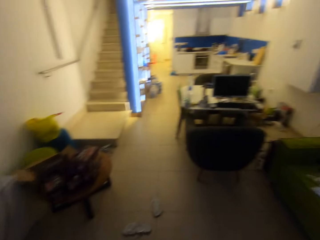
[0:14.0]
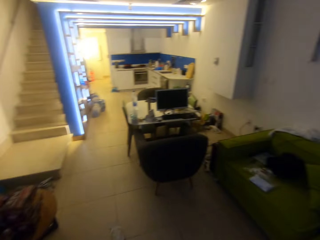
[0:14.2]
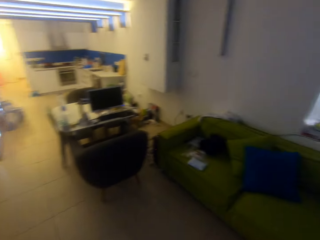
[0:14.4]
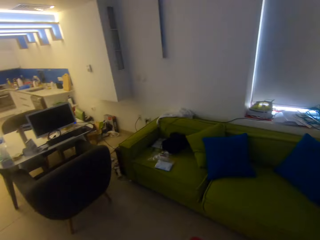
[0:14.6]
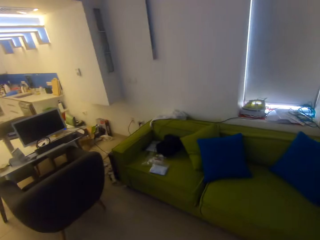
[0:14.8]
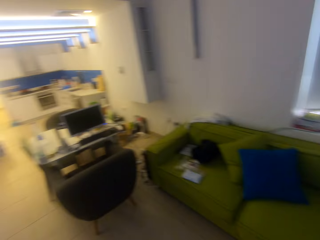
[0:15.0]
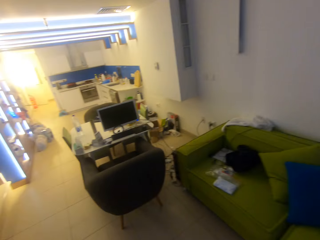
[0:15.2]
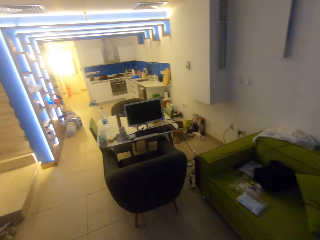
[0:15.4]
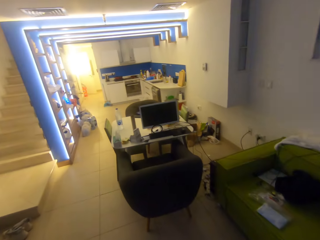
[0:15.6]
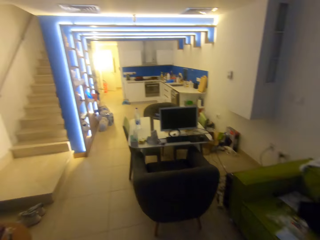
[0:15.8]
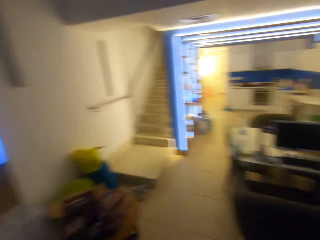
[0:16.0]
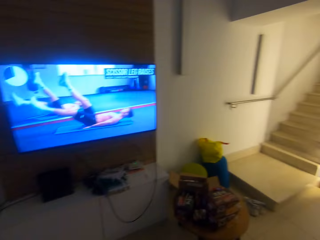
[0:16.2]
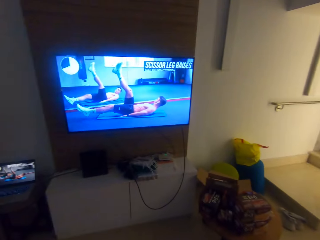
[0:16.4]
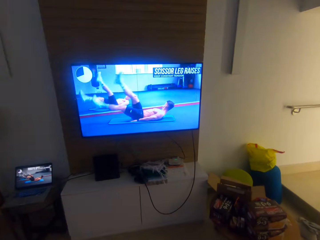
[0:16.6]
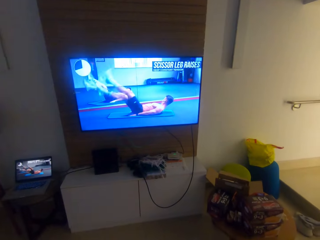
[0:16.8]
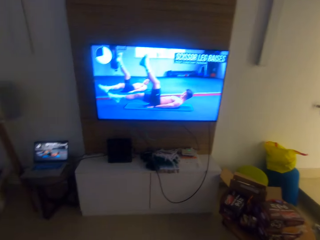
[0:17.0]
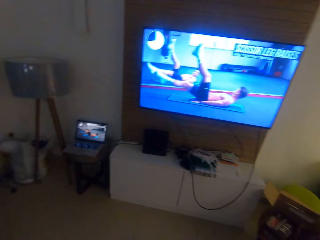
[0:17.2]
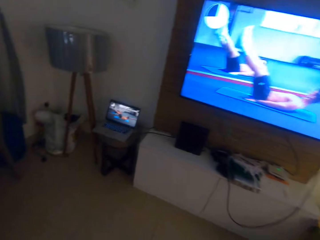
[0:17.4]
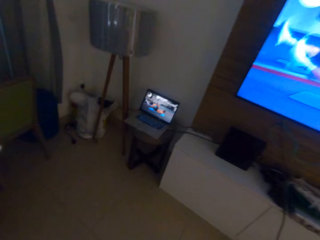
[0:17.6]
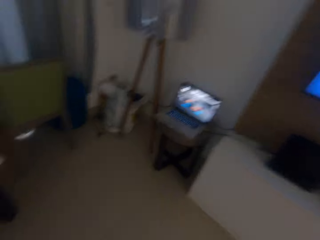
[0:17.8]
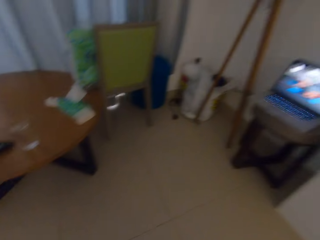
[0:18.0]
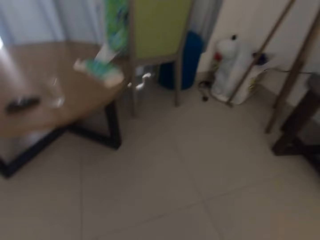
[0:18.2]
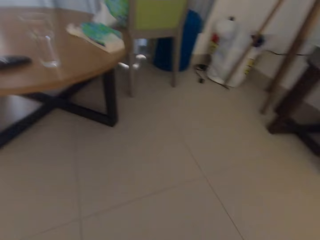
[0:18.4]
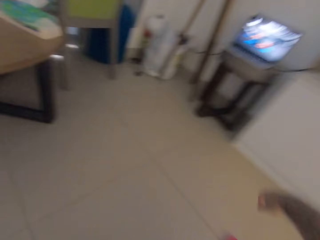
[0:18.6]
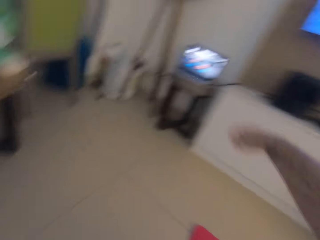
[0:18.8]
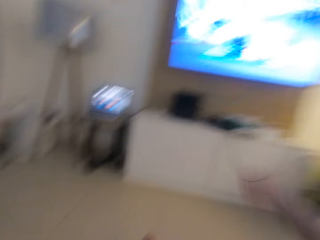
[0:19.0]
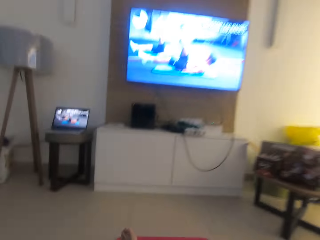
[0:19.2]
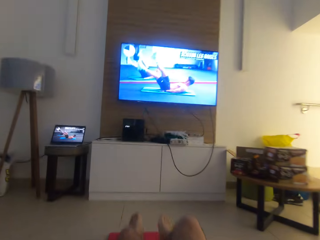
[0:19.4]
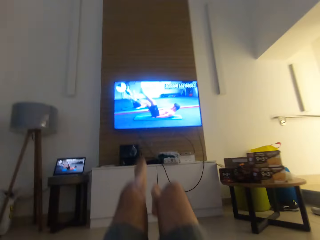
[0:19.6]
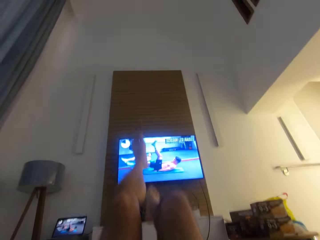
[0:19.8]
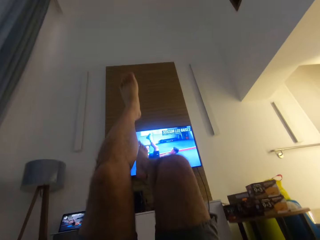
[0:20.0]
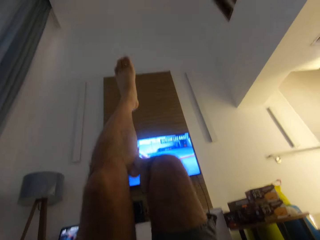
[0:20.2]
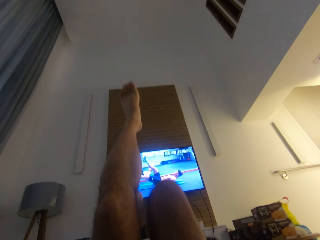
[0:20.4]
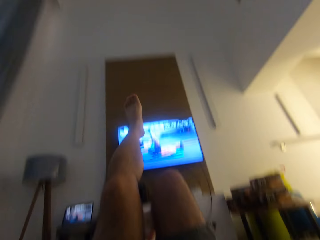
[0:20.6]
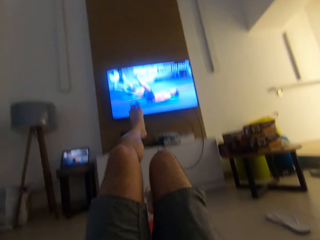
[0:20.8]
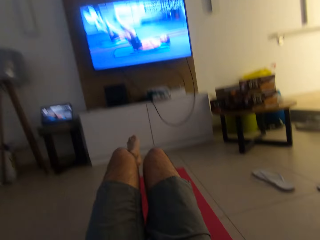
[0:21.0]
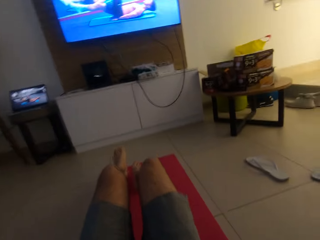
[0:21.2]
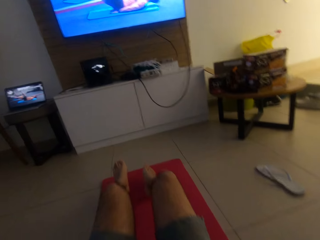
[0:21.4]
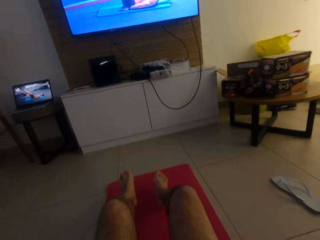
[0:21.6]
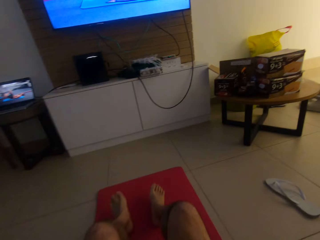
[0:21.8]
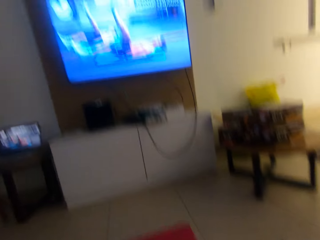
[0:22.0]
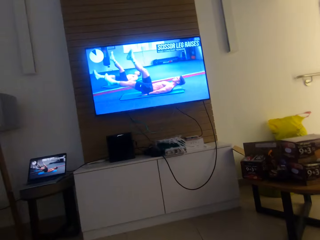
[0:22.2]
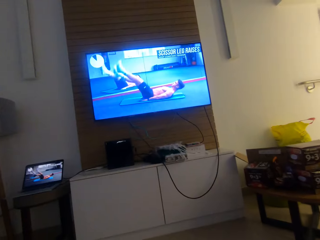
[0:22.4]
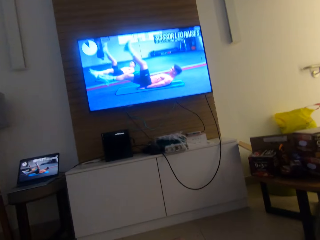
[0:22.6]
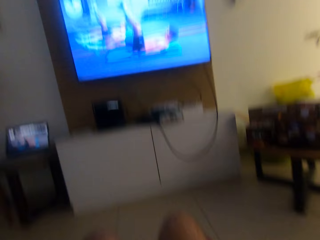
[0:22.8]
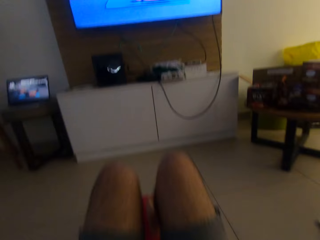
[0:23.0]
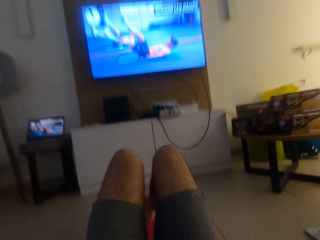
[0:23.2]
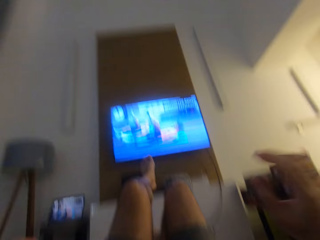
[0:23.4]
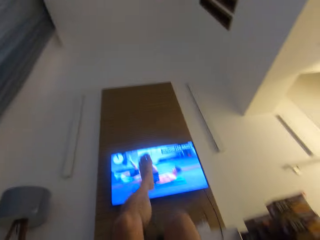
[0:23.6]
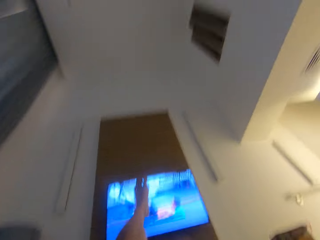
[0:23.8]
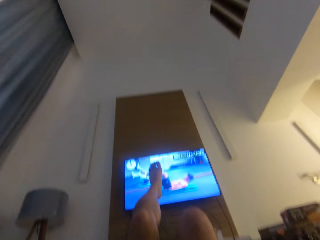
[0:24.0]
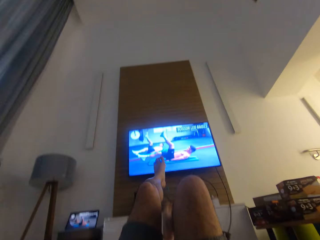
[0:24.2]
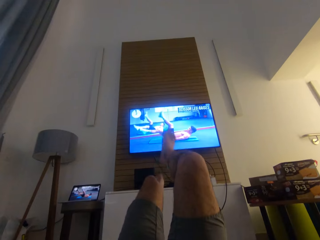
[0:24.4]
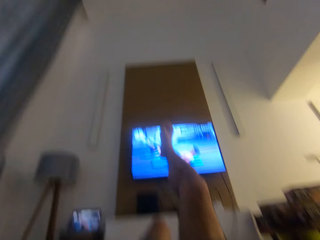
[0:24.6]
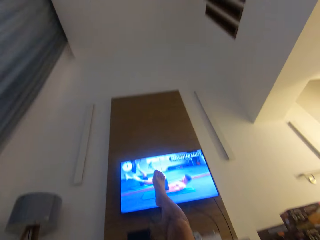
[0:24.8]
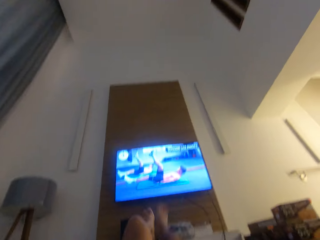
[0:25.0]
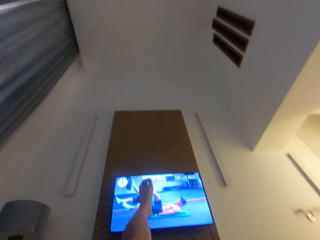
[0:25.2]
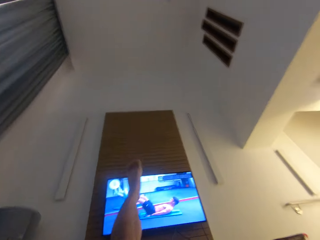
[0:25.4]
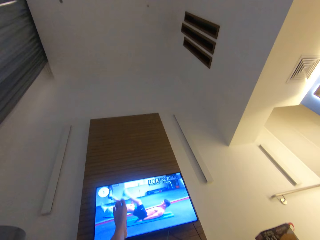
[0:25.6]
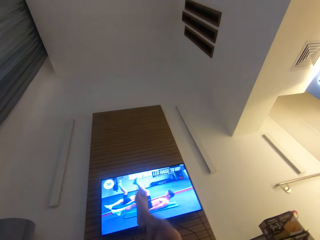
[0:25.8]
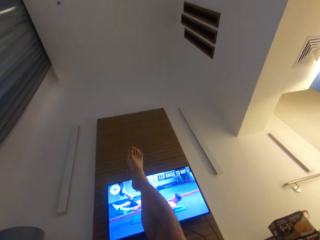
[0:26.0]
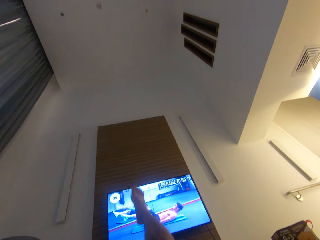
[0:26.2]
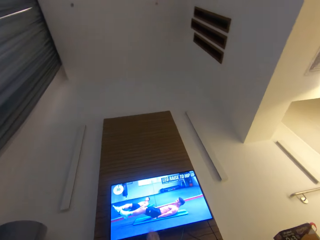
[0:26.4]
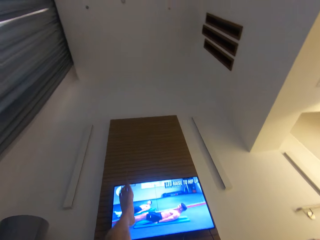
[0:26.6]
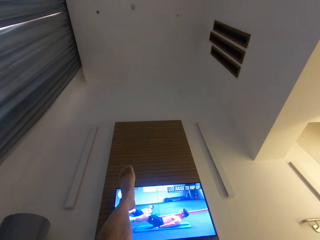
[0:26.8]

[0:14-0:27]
The camera wearer looks around. He lies on a mat, on the floor. He raises his legs up. He sits down. He lowers his legs. He does press ups. He raises his legs up. He moves his legs in an alternating motion. He does the press ups.

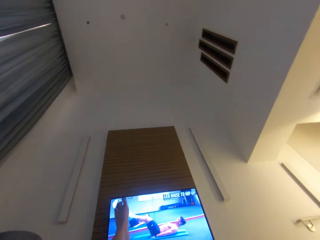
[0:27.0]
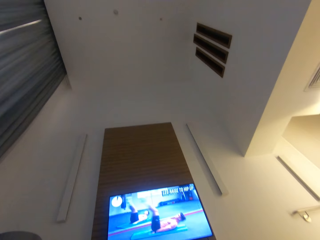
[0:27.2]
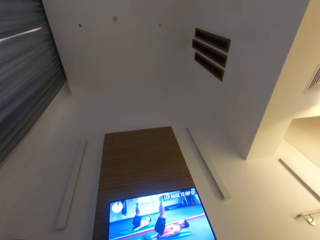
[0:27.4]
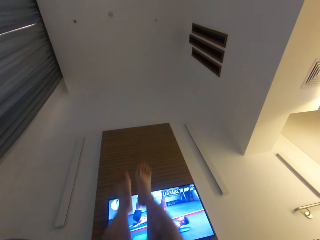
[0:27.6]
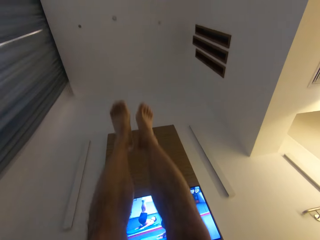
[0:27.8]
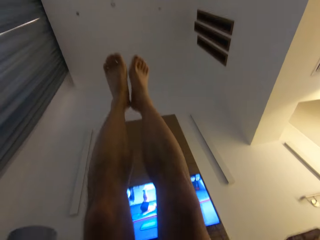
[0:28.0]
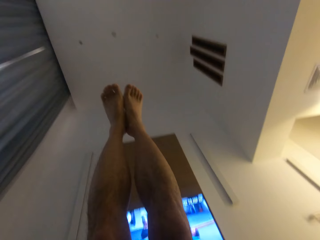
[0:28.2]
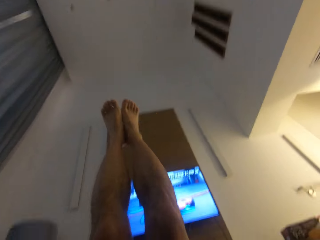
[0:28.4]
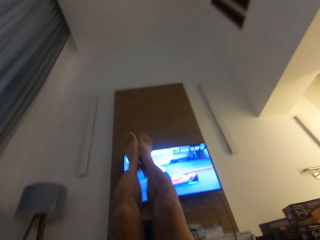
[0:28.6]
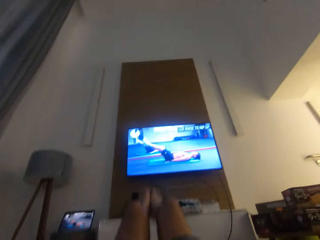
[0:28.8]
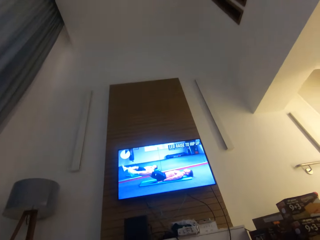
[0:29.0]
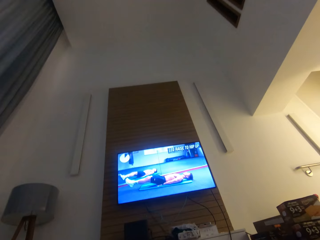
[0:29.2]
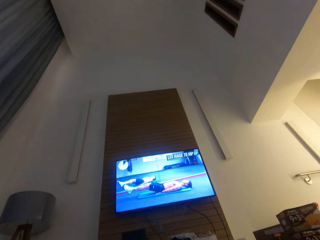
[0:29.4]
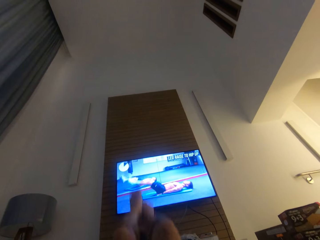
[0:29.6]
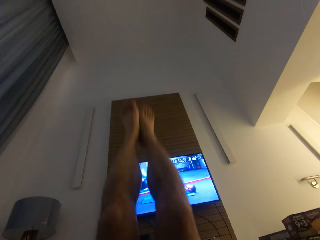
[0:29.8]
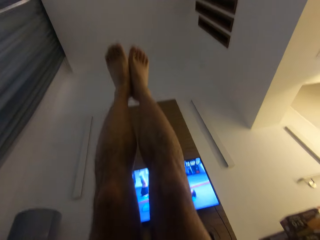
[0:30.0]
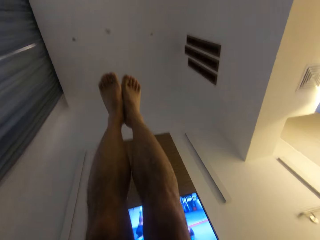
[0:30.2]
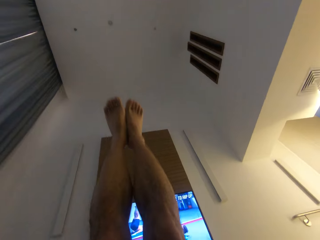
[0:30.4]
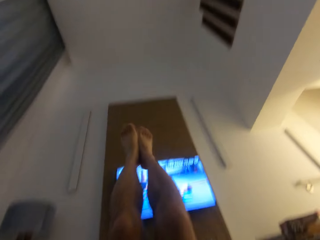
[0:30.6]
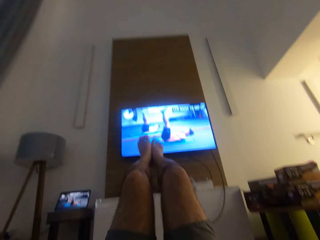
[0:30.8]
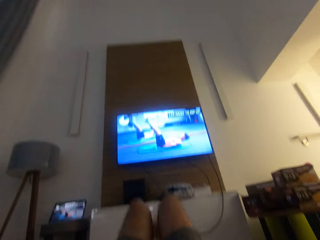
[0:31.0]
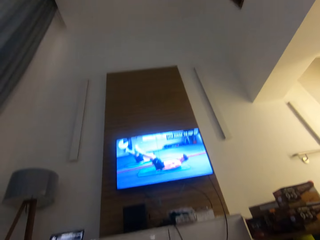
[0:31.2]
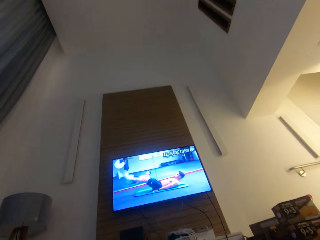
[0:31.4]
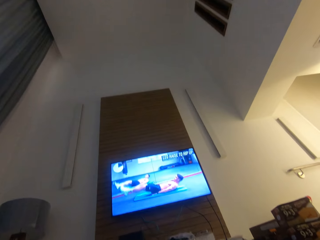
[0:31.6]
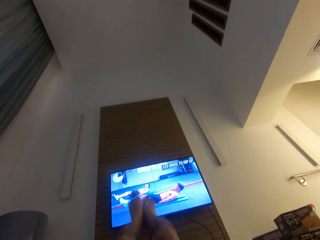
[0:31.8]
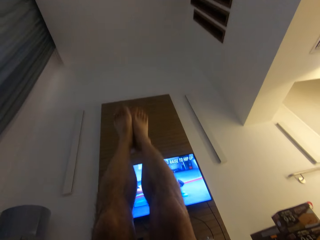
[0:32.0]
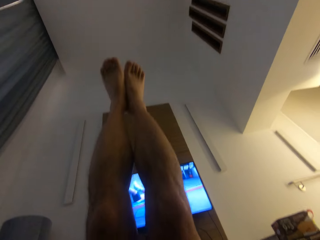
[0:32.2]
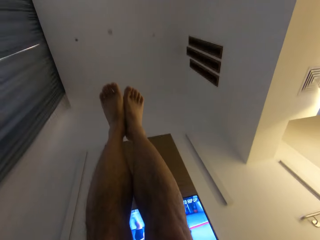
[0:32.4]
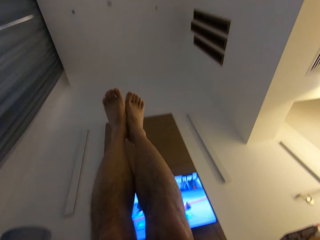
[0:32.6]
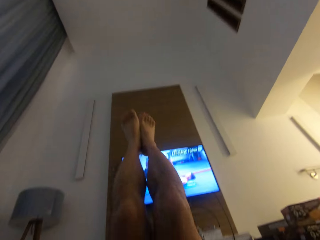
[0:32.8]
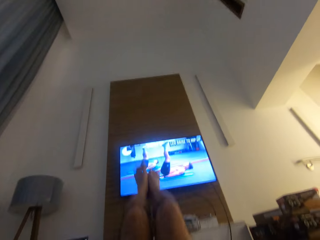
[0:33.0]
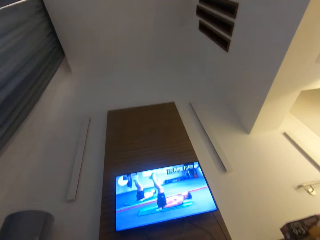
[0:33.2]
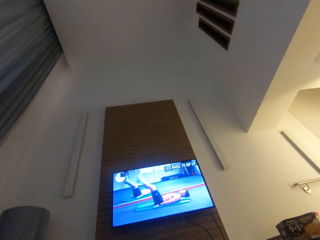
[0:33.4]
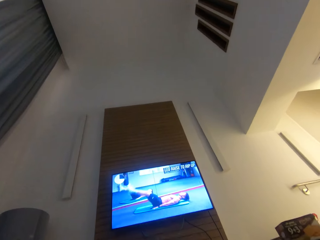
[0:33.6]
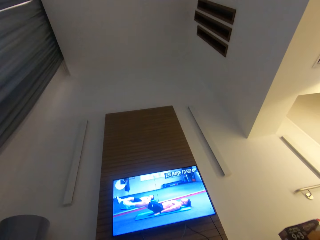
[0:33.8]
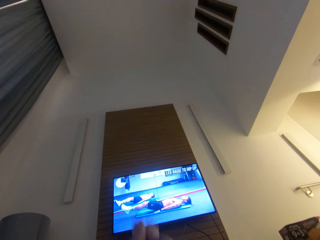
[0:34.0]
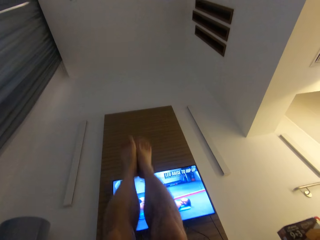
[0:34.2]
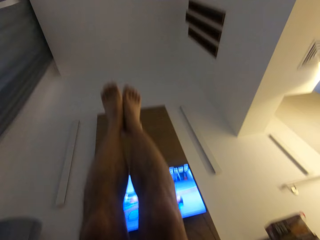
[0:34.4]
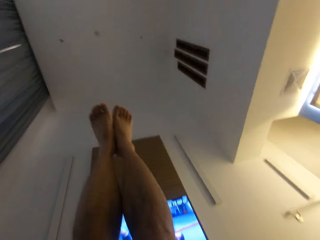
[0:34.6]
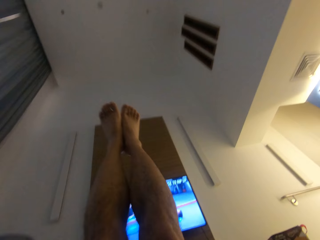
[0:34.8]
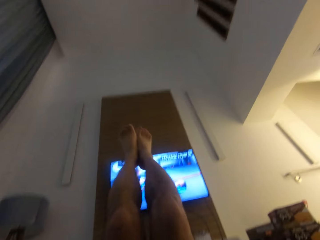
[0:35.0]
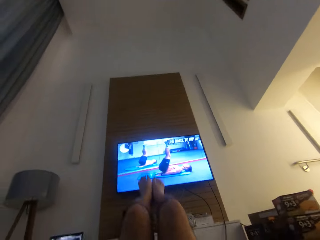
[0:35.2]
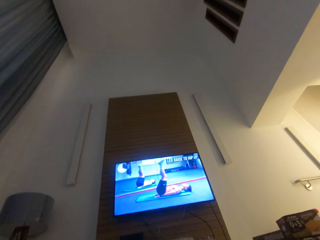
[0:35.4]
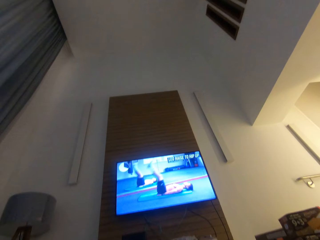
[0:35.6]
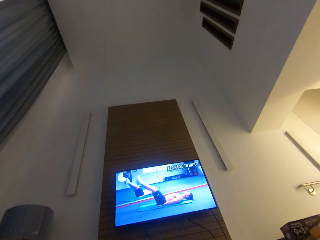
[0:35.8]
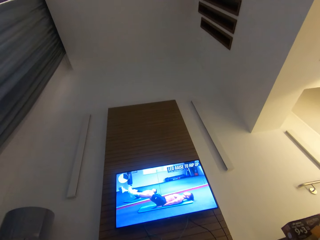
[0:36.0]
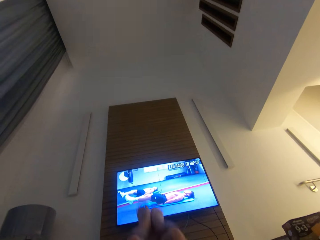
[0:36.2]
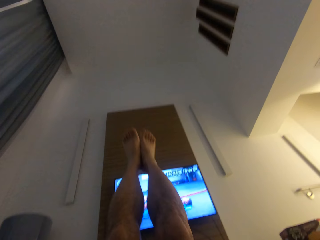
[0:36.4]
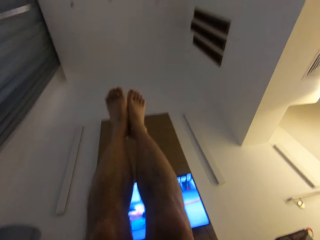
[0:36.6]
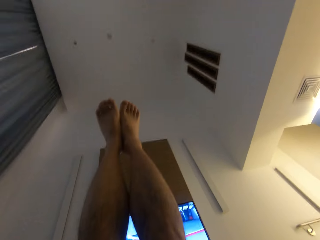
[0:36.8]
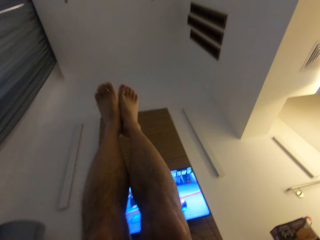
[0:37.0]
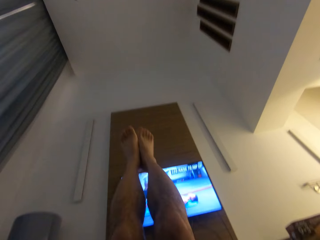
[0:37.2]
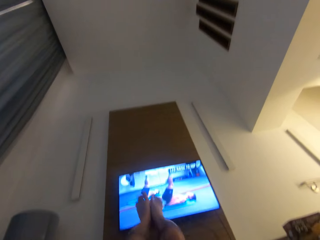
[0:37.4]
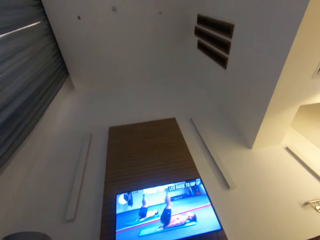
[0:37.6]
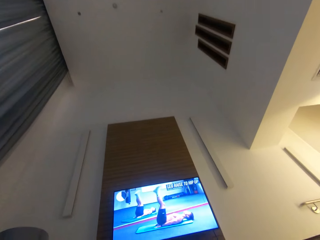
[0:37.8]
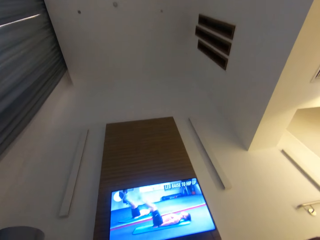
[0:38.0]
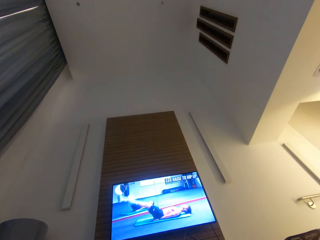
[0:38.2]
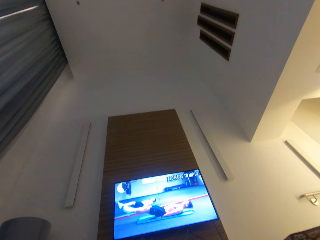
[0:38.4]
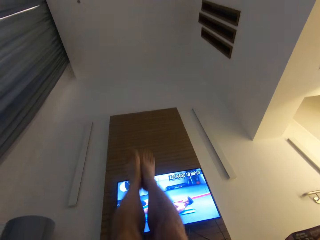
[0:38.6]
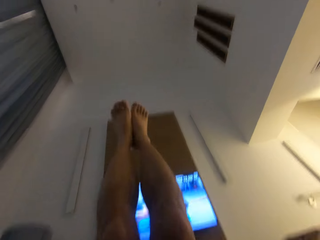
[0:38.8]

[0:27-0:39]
The camera wearer raises his legs up. He lowers his legs. He raises his legs up. He lowers his legs. He raises his legs up. He lowers his legs. He raises his legs up. He lowers his legs. He raises his legs up. He lowers his legs. He raises his legs up.
